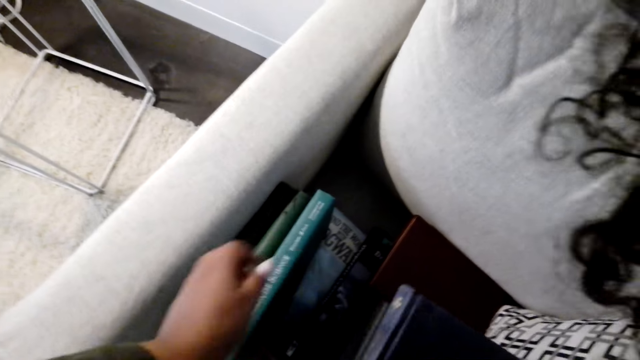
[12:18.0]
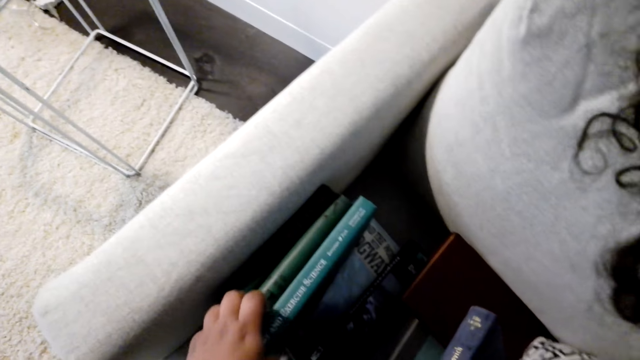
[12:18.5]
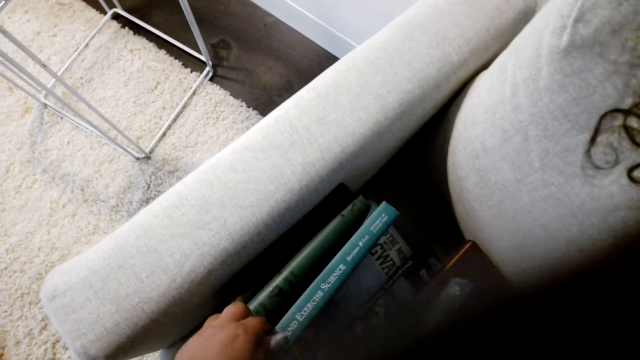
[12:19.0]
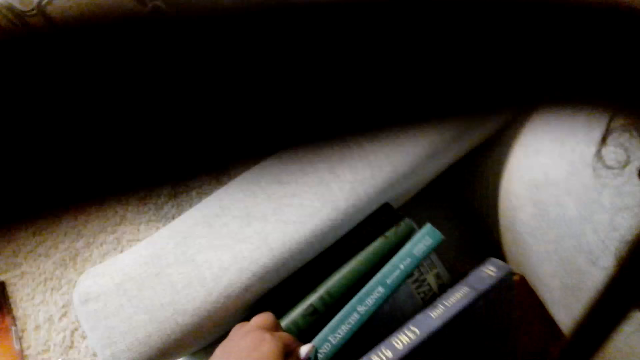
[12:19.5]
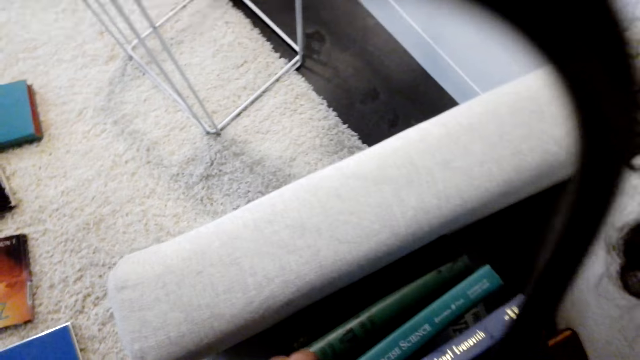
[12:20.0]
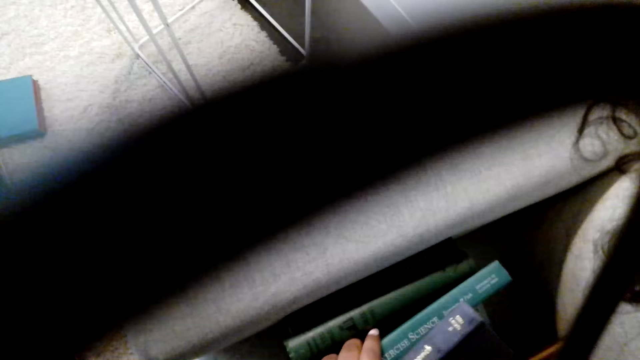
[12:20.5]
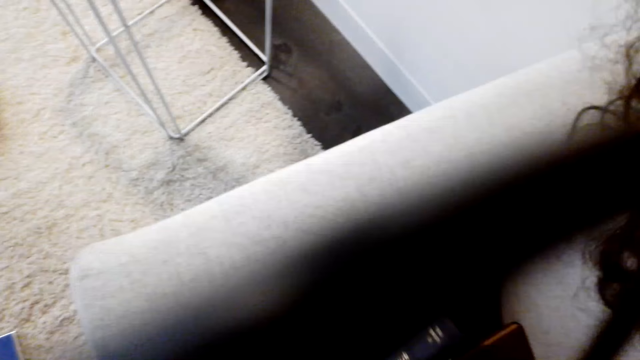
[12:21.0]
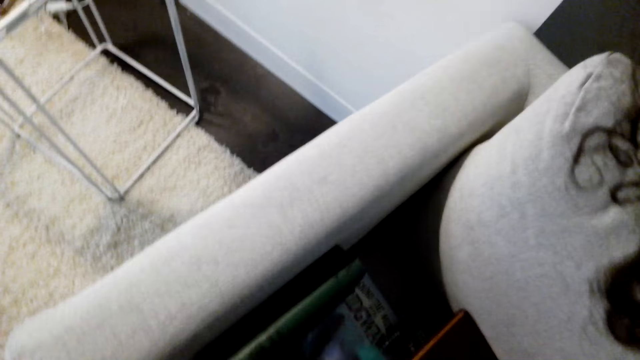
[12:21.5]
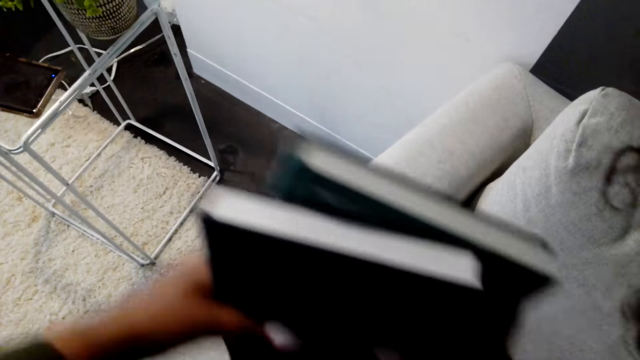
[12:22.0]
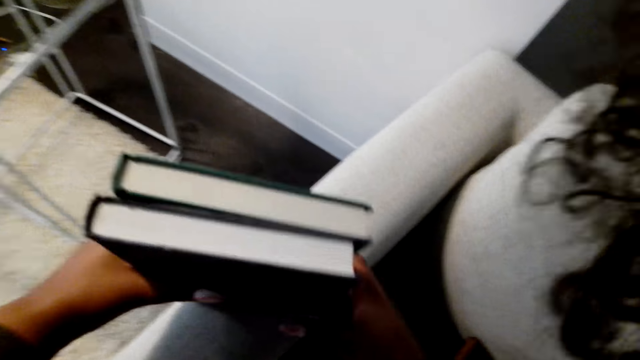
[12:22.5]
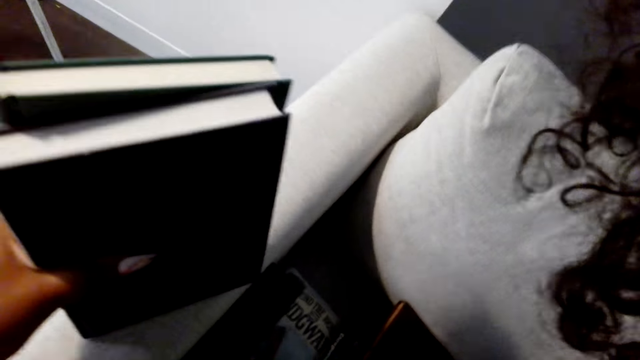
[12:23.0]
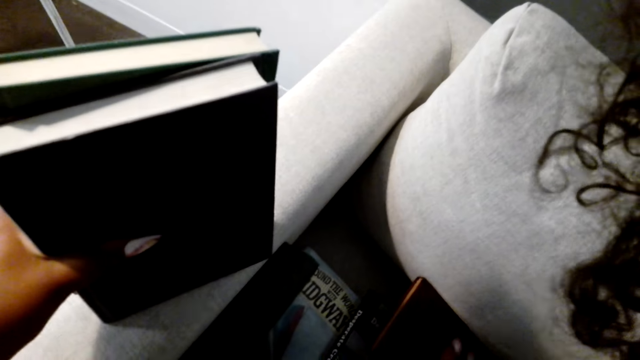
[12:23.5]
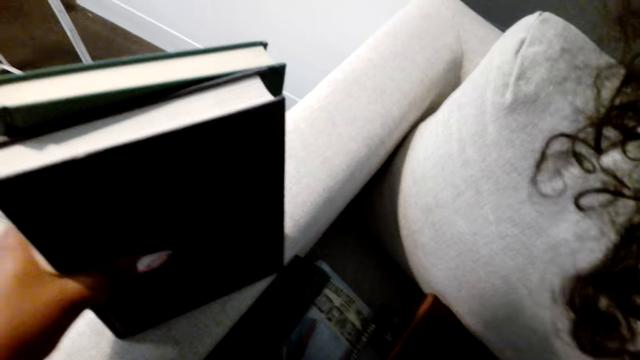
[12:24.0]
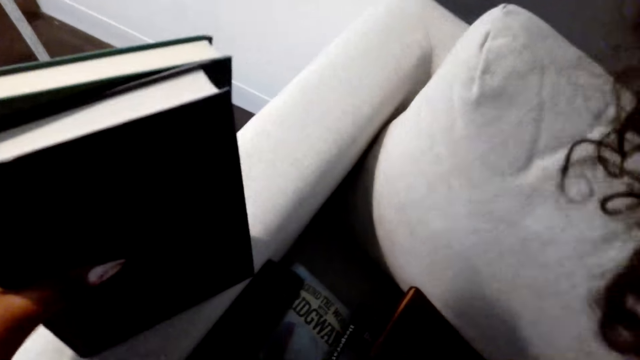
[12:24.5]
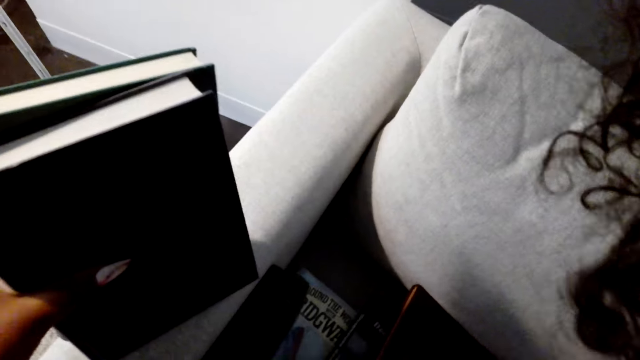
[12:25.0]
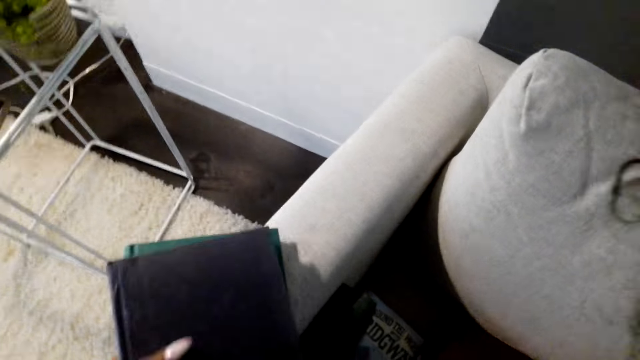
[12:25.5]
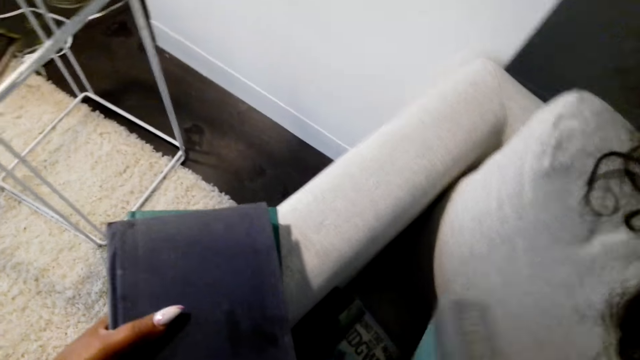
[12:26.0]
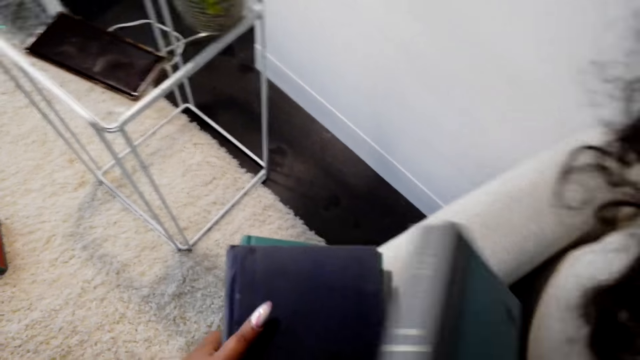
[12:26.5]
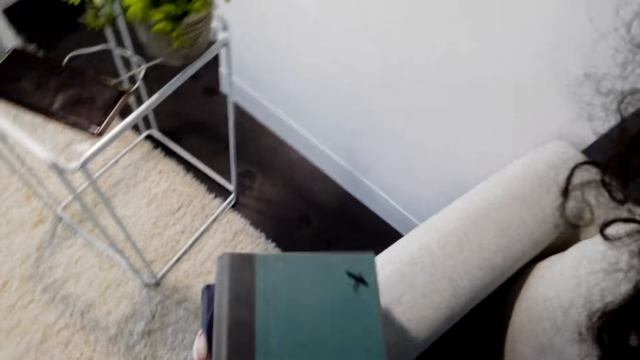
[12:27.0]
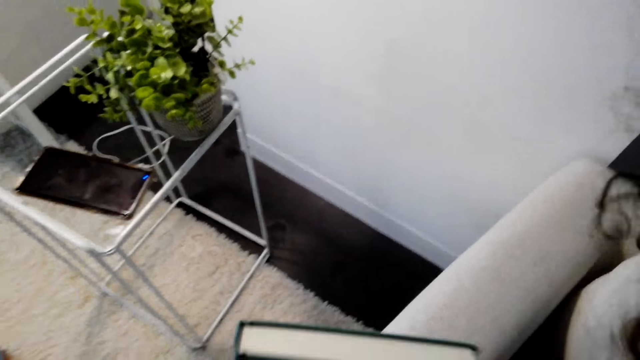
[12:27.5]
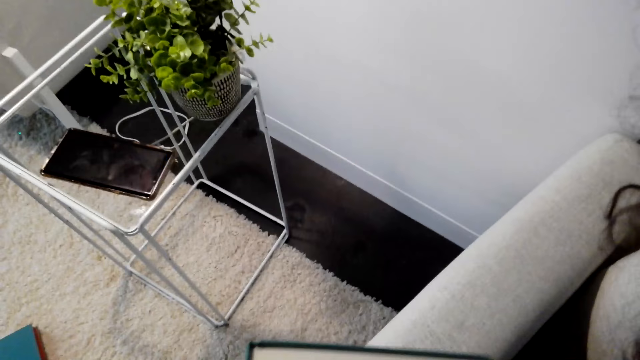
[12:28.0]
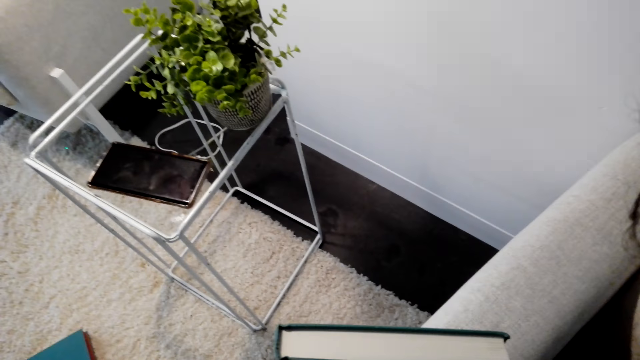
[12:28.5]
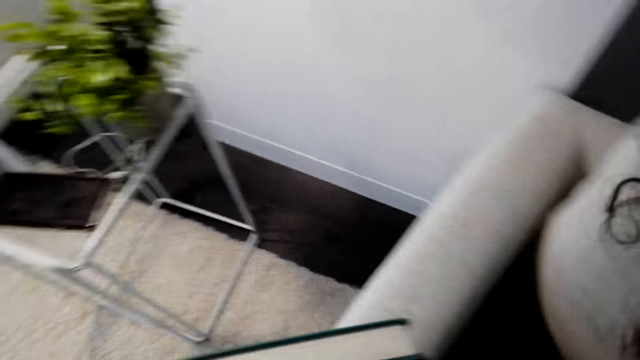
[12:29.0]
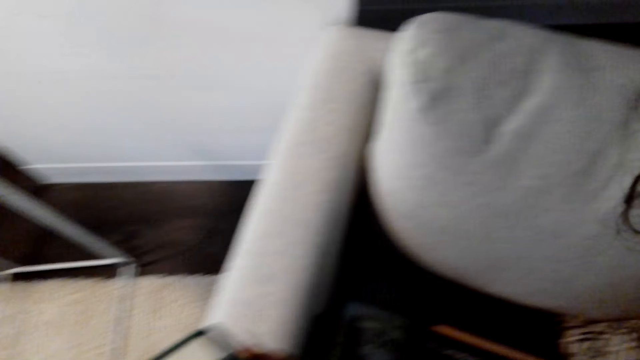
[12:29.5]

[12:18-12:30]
The camera wearer arranges the books on the chair. They pick the books from the chair.

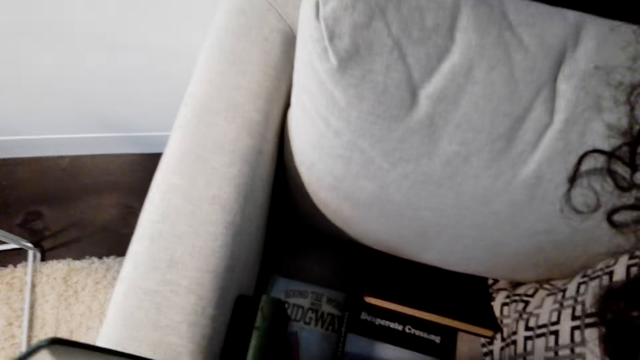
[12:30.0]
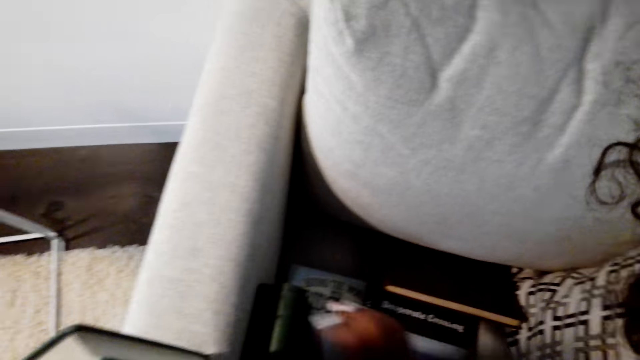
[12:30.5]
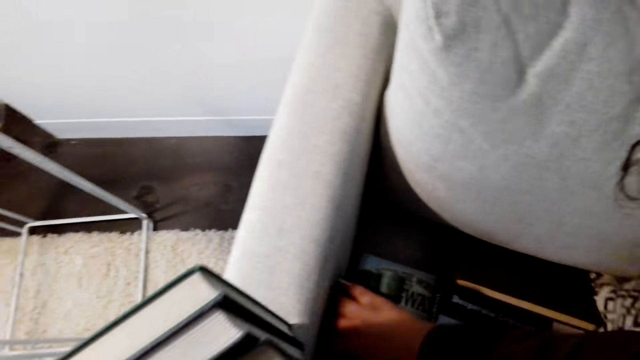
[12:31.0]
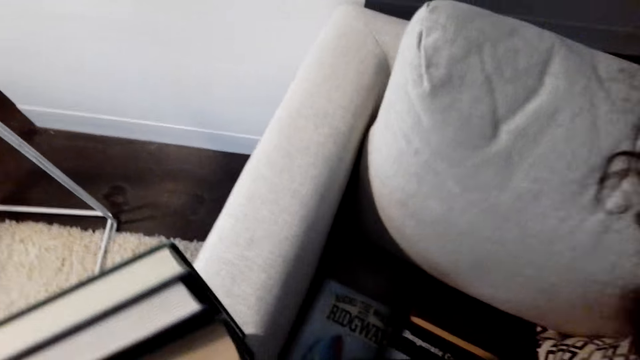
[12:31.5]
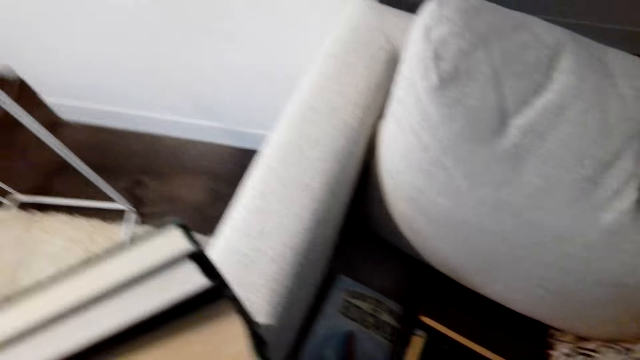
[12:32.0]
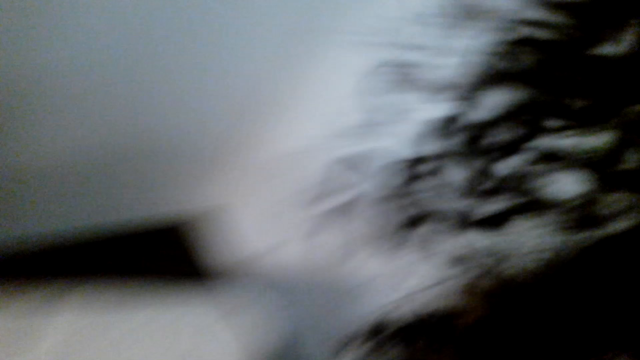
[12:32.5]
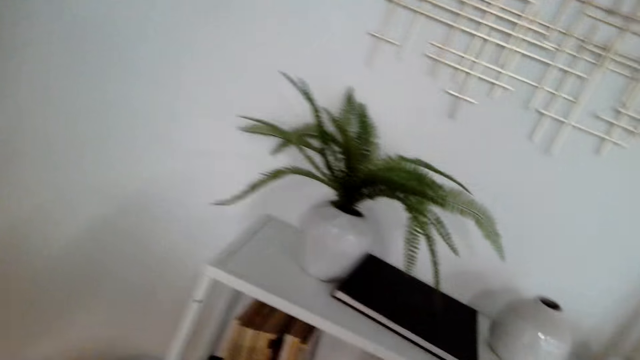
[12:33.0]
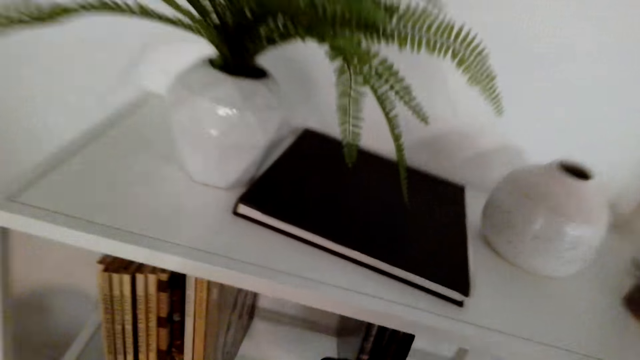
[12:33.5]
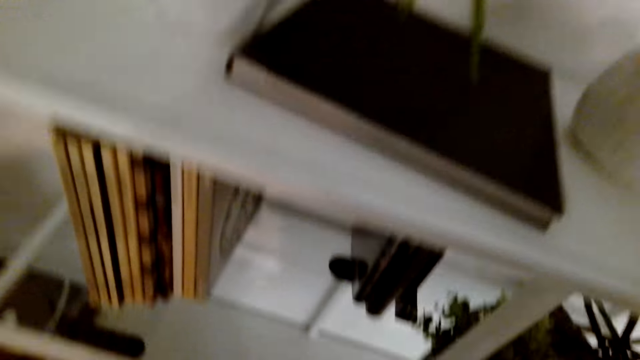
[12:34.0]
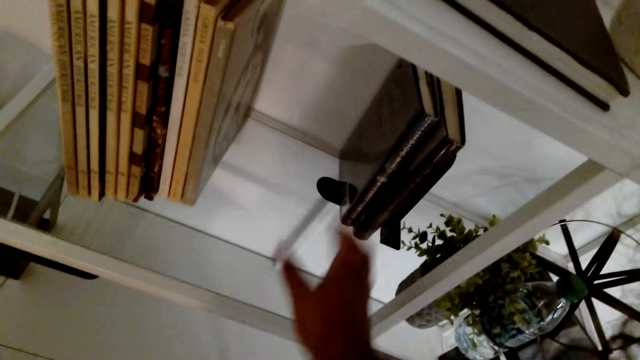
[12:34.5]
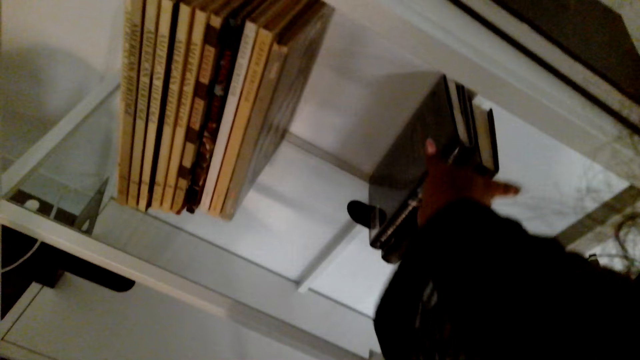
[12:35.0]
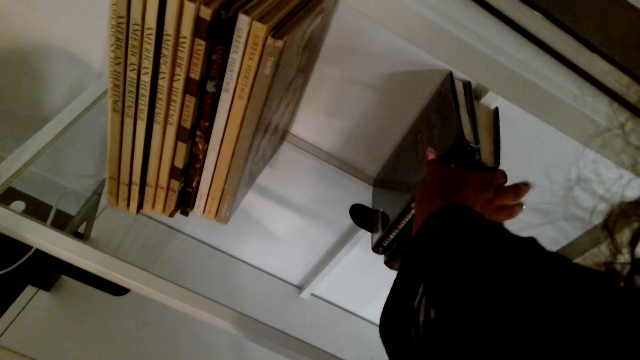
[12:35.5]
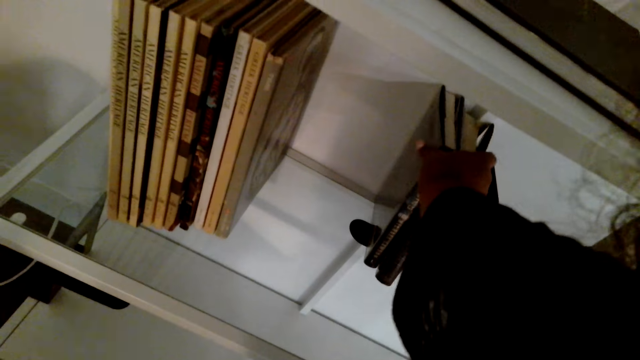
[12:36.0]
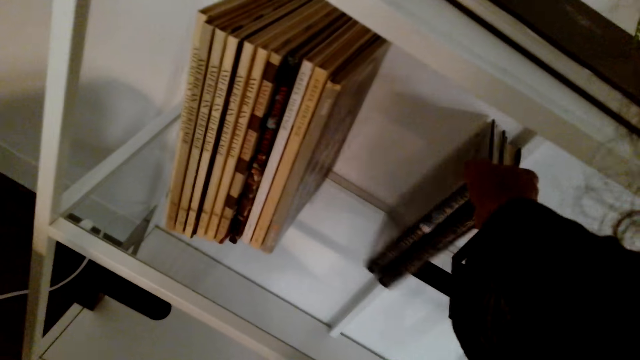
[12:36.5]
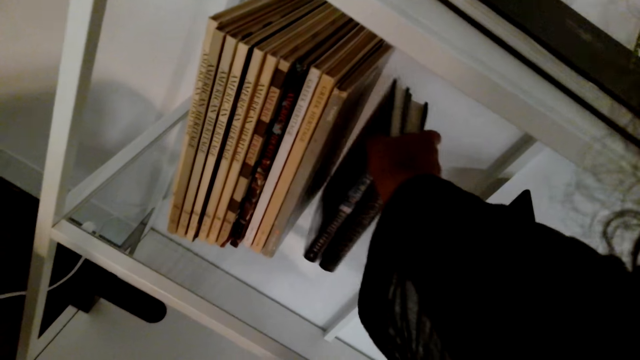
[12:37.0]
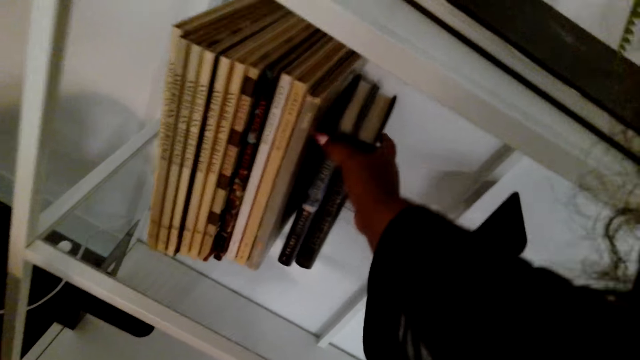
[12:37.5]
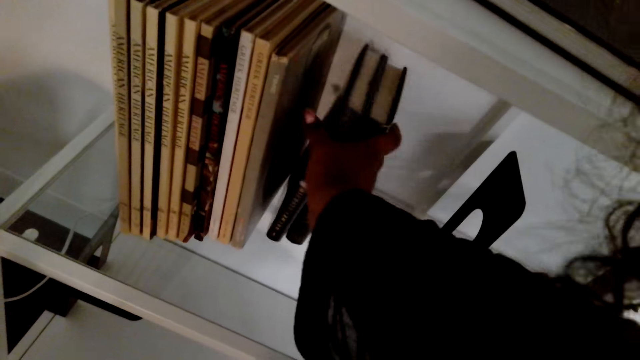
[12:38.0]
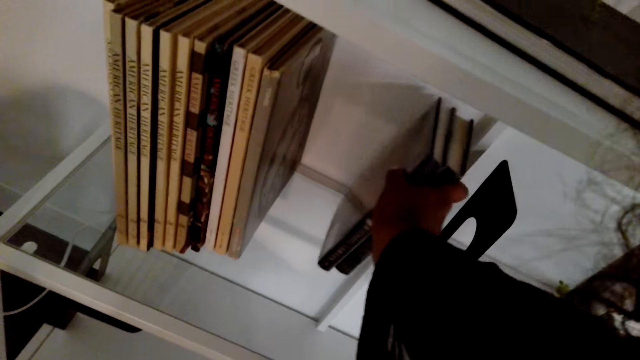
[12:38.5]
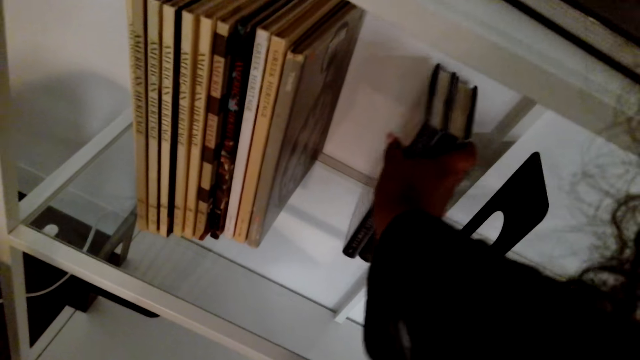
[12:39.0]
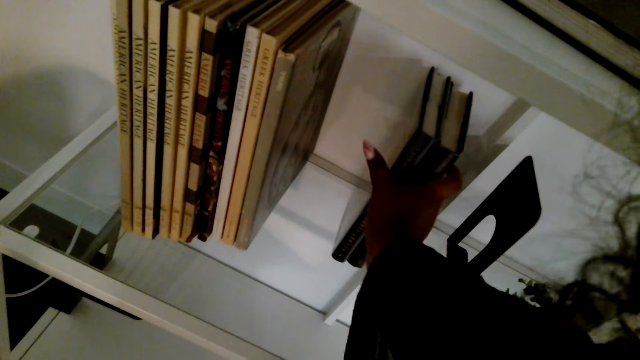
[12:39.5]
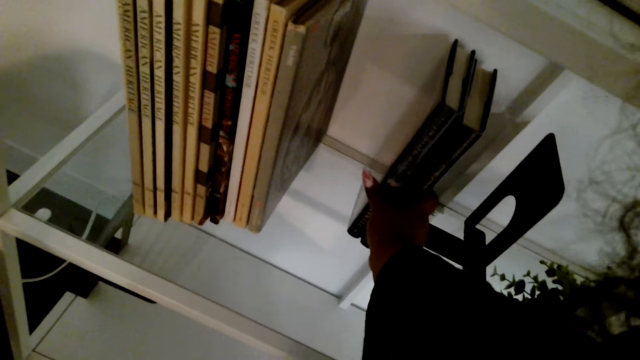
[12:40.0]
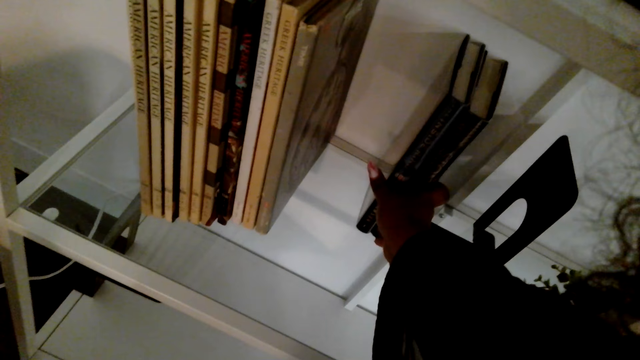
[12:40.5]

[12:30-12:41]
The camera wearer arranges books in the shelf. They push aside some books in the bookcase.
